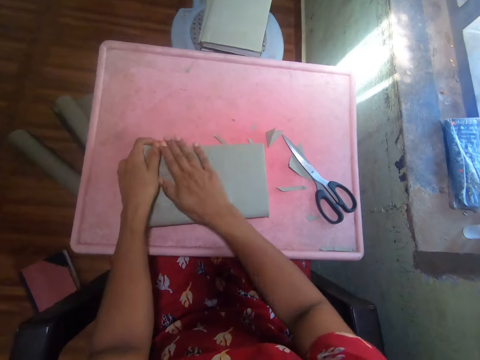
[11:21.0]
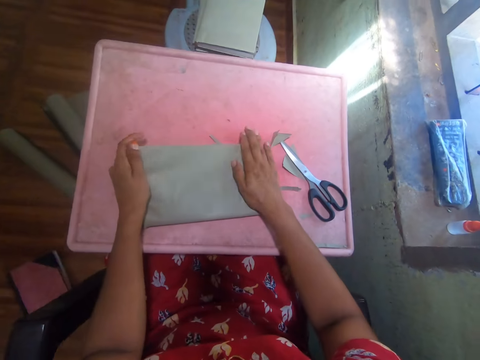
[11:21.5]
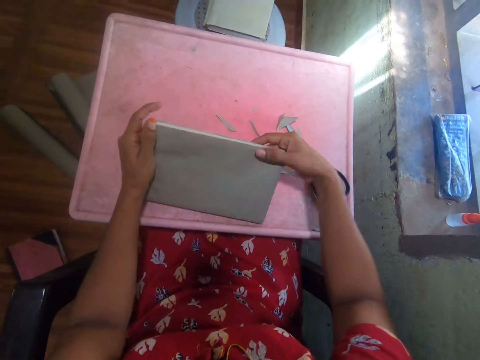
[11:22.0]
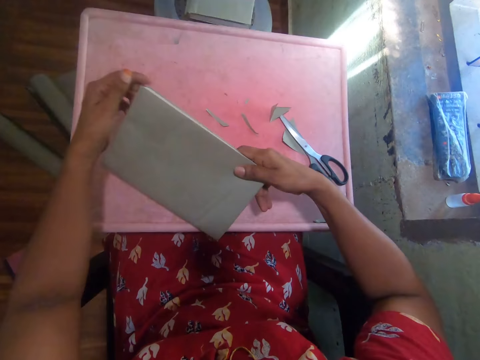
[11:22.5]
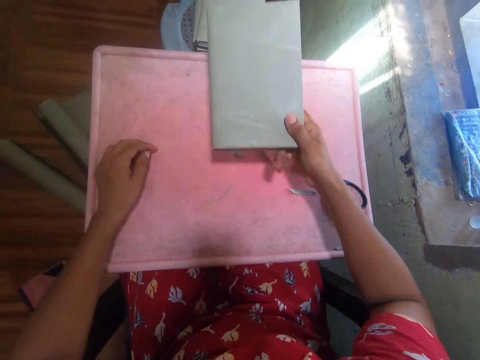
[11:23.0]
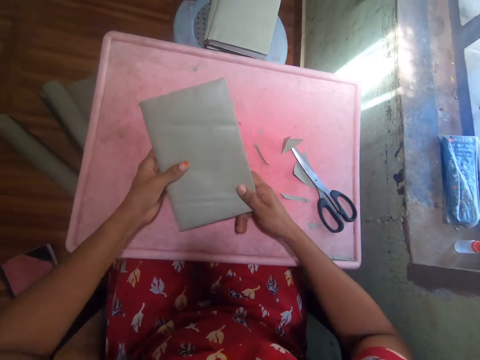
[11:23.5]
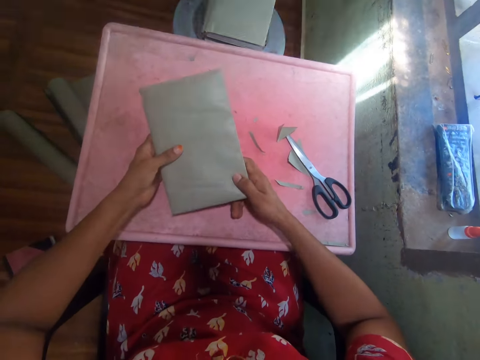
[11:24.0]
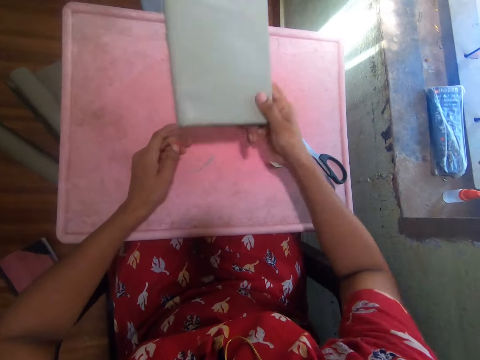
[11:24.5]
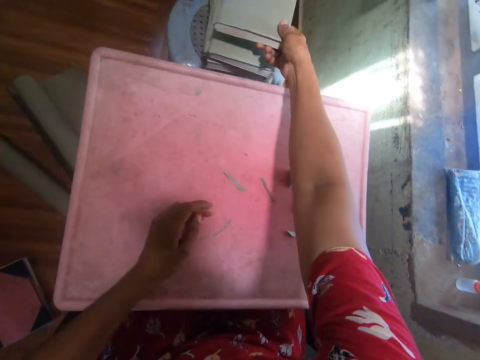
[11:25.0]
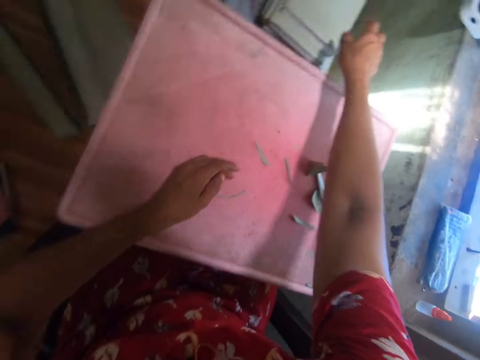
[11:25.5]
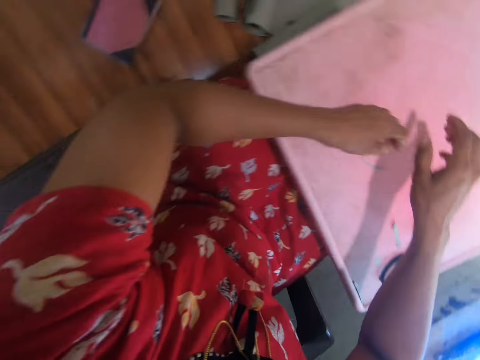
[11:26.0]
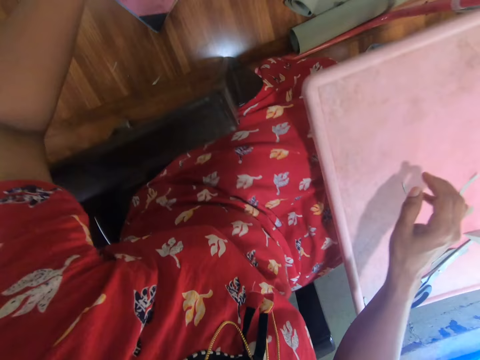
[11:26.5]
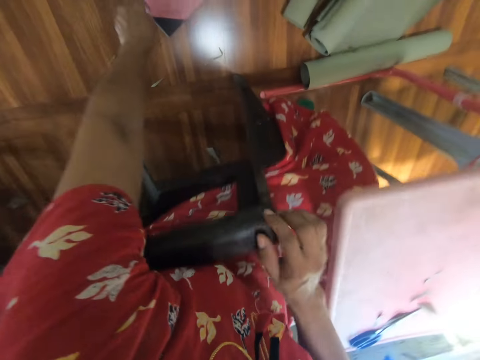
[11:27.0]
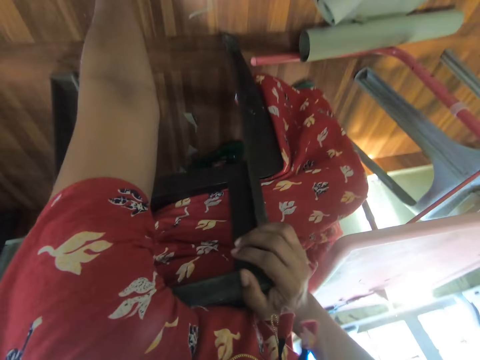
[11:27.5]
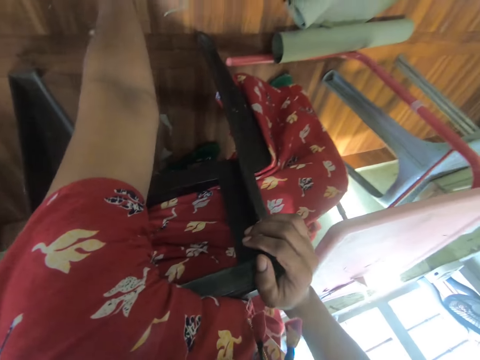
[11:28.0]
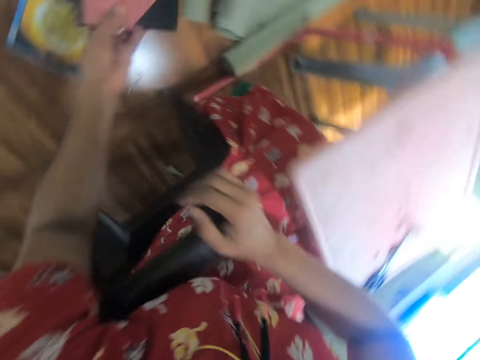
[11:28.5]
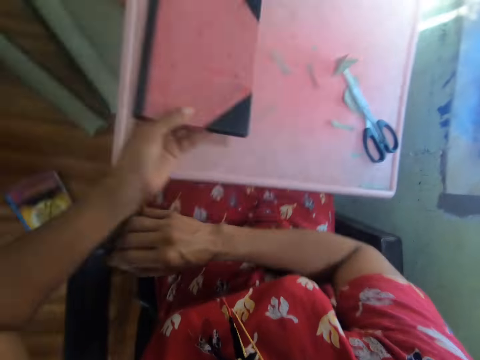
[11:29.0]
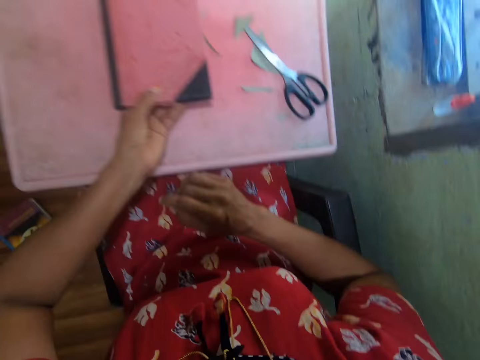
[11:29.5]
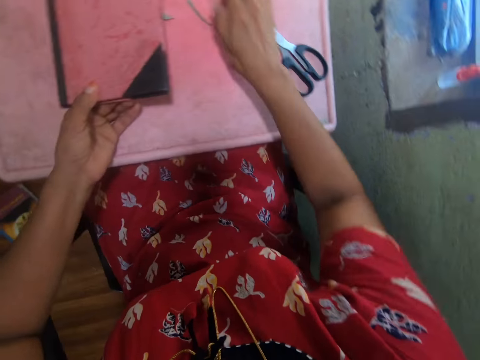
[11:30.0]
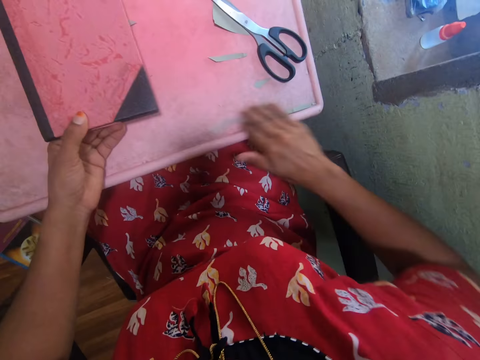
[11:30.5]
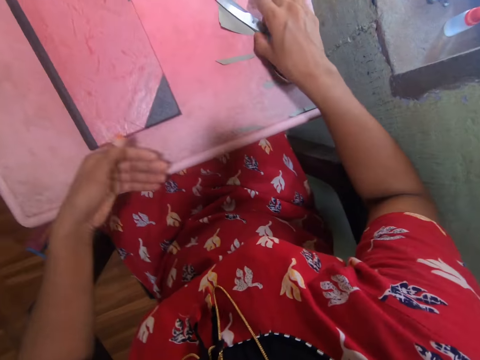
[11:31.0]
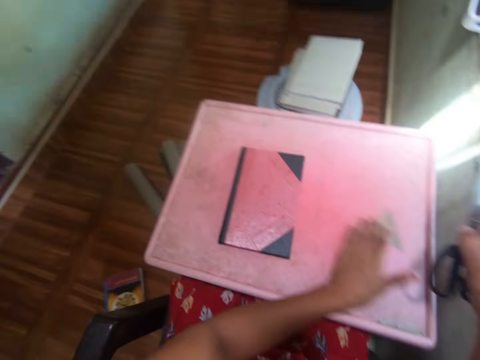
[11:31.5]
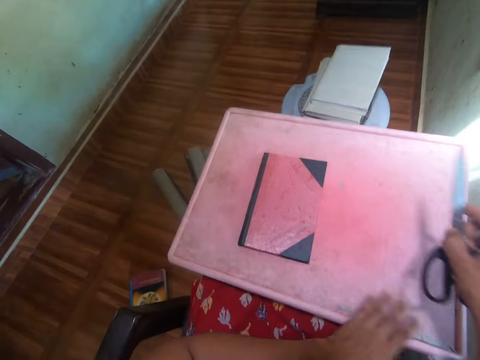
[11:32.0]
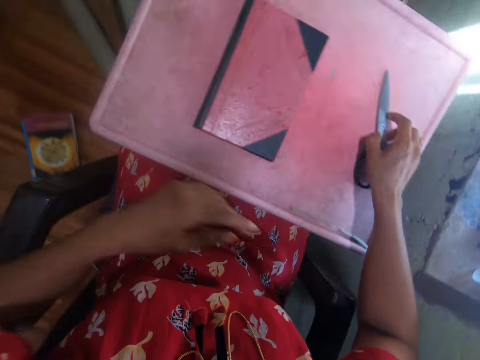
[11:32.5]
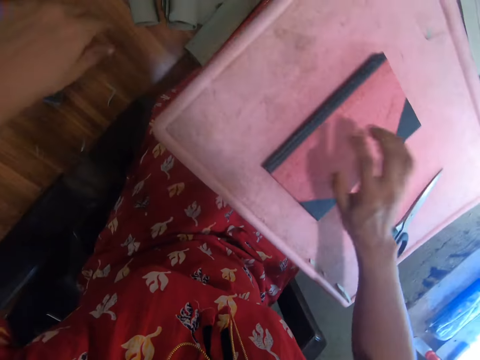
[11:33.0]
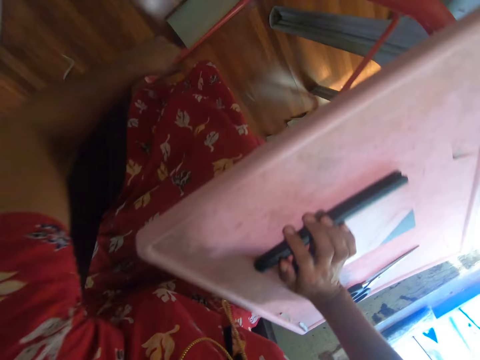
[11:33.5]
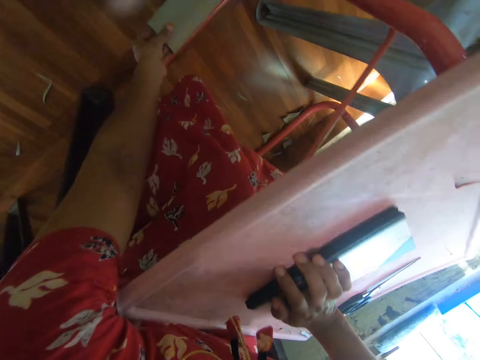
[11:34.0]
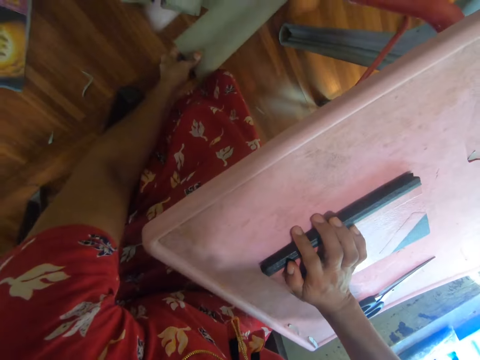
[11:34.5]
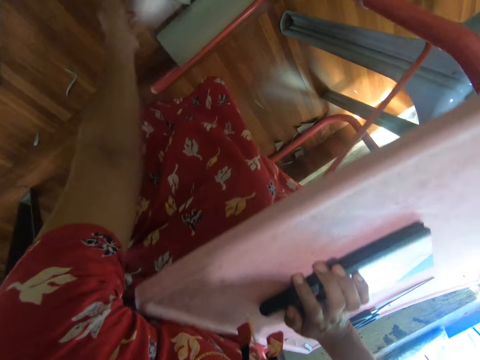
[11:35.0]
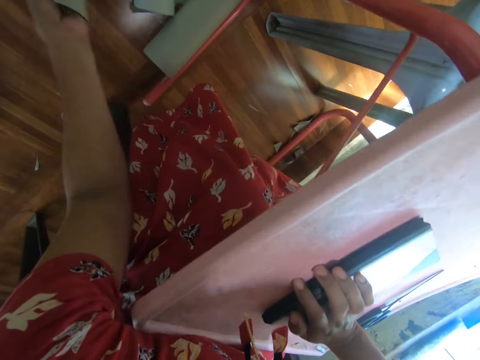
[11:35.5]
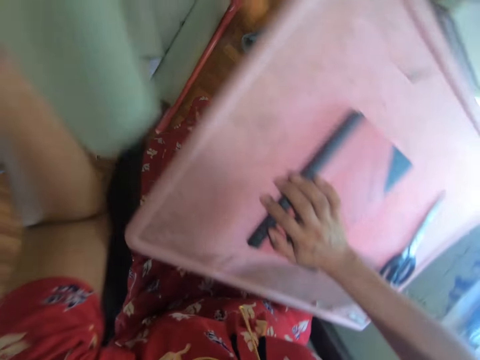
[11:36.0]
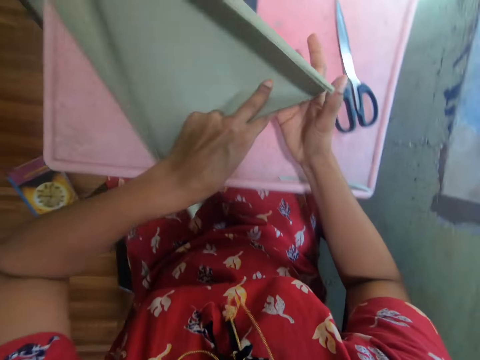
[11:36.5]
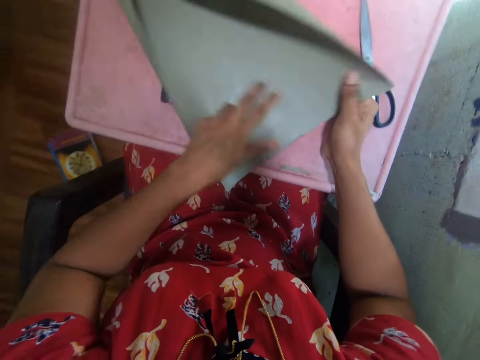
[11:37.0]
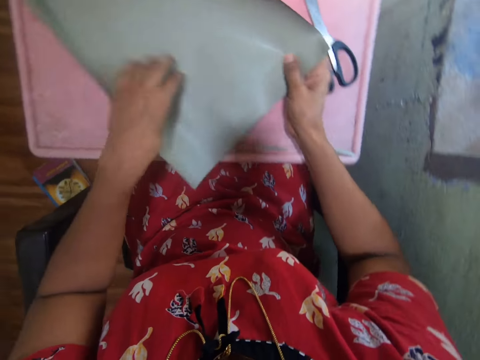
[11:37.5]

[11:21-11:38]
The camera wearer presses the brown sheet on the book. She places the book on the board. She straightens the cover on the book. She picks the covered book from the board. She stares at the book. She holds the covered book in hand. She puts the book on a pile of books on a stool. She reaches her hand towards the floor. She picks a book from the floor. She puts the book on the board. She rubs her right hand on the table. She picks brown pieces of paper from the board. She lifts the scissors from the board. She wipes the pieces of paper off the board. She places the scissors on the board. She reaches her hand to the floor. She touches the cover paper. She picks a brown roll of paper from the floor. She drops the brown roll on the floor. She picks another brown sheet of paper. She puts the brown sheet on the board. She spreads the brown sheet of paper.

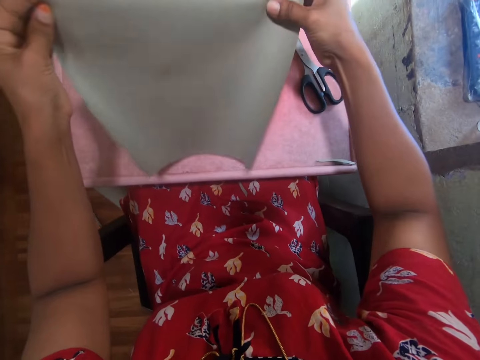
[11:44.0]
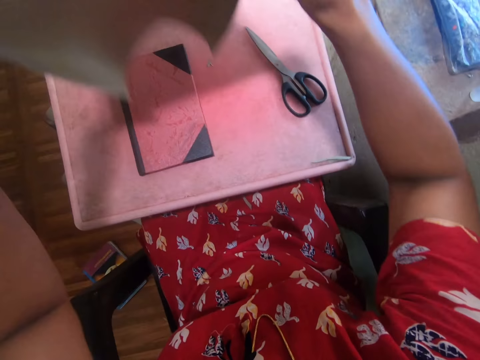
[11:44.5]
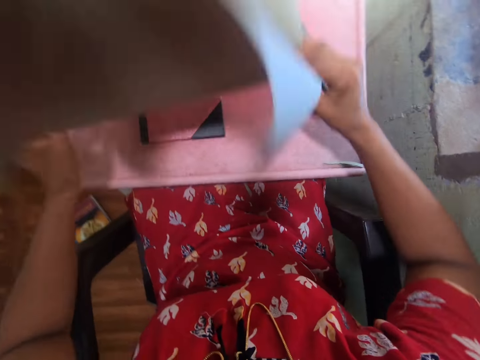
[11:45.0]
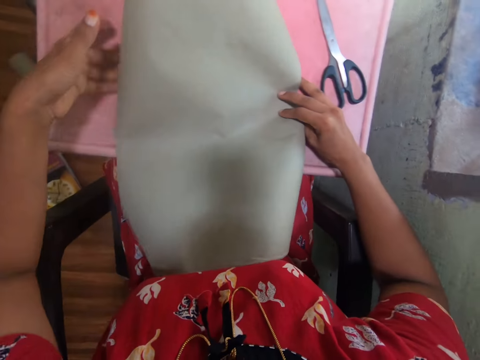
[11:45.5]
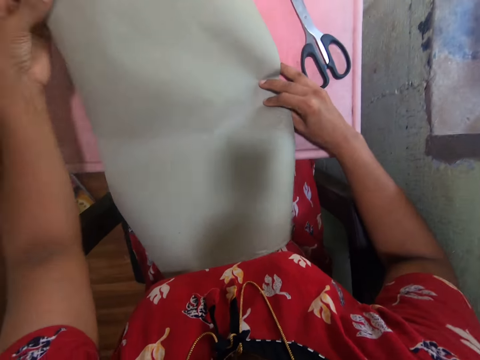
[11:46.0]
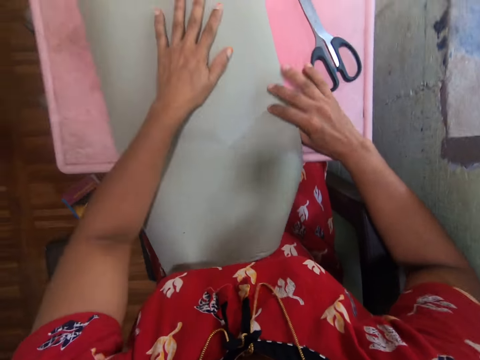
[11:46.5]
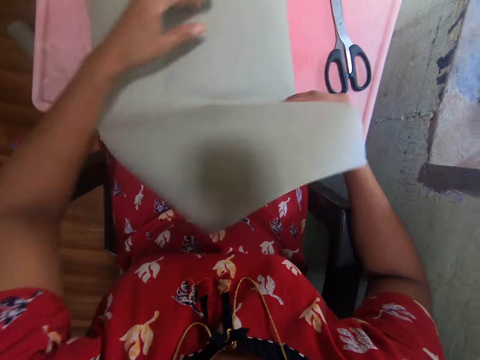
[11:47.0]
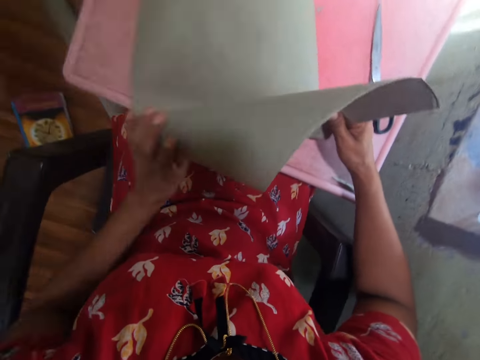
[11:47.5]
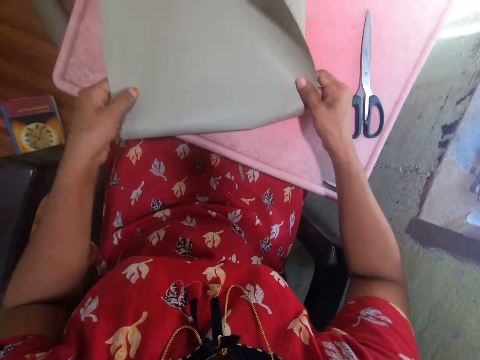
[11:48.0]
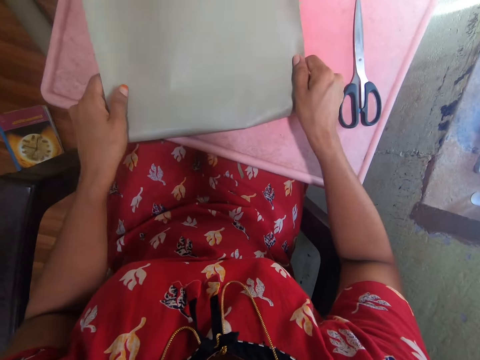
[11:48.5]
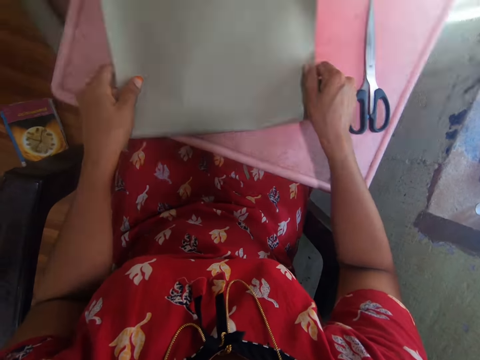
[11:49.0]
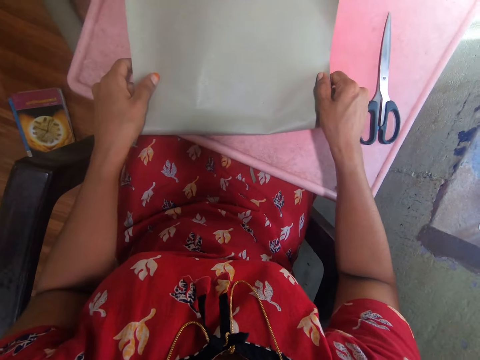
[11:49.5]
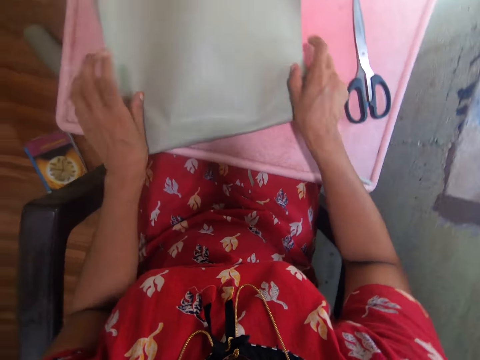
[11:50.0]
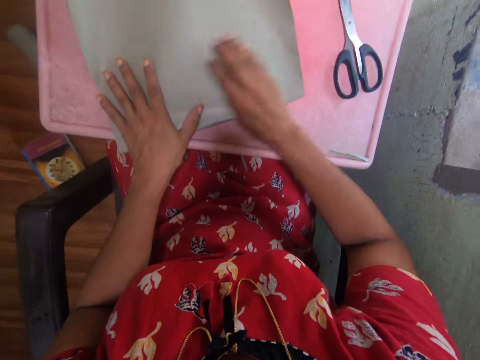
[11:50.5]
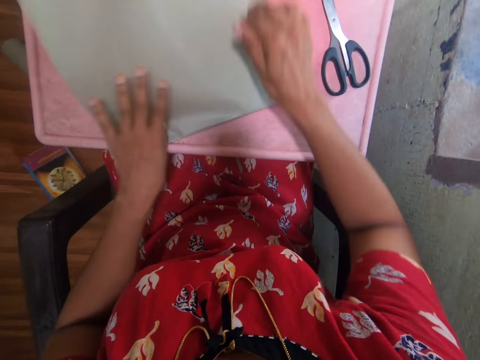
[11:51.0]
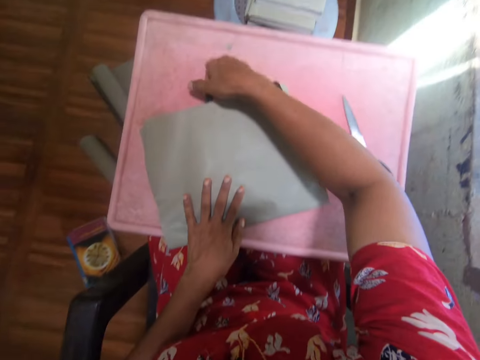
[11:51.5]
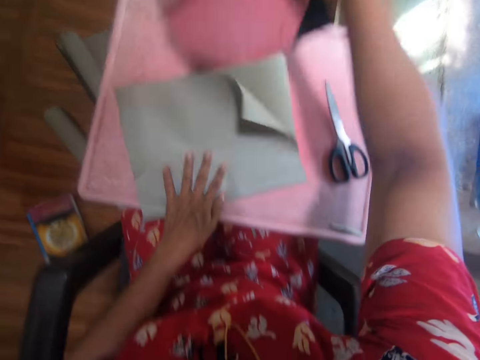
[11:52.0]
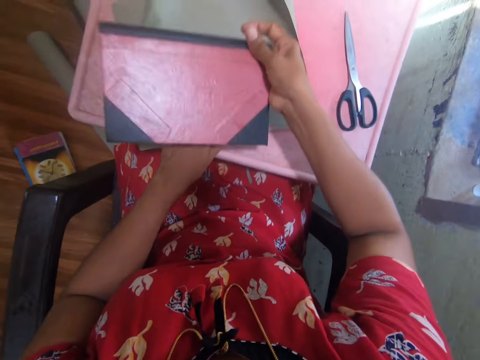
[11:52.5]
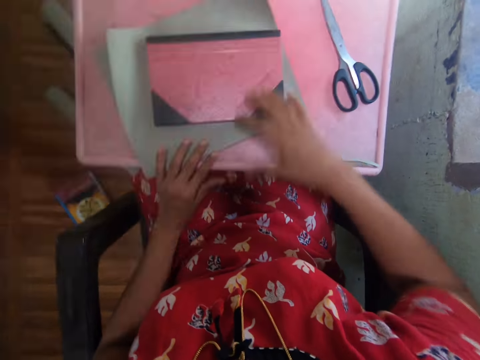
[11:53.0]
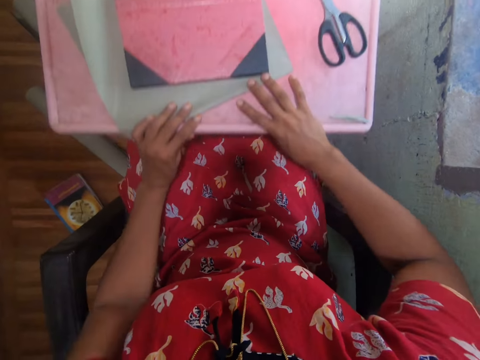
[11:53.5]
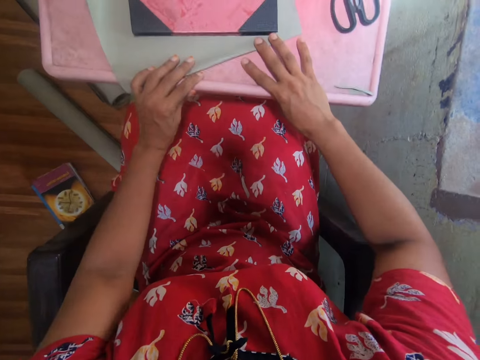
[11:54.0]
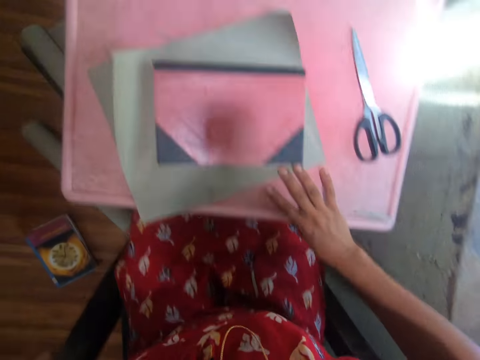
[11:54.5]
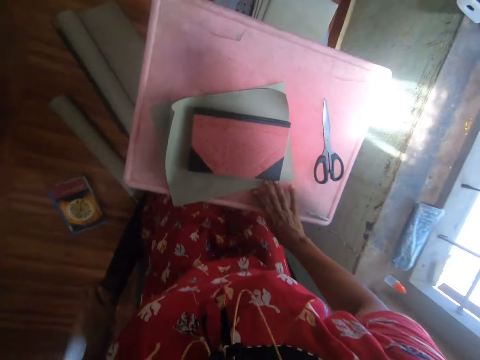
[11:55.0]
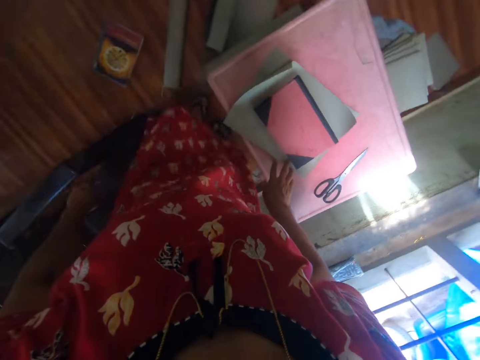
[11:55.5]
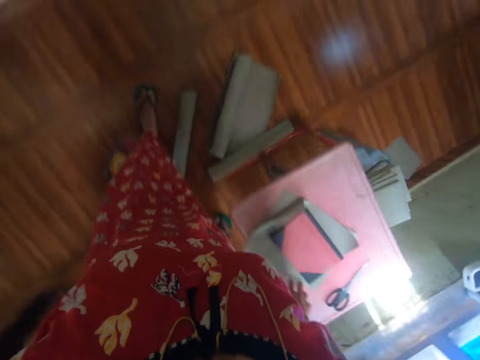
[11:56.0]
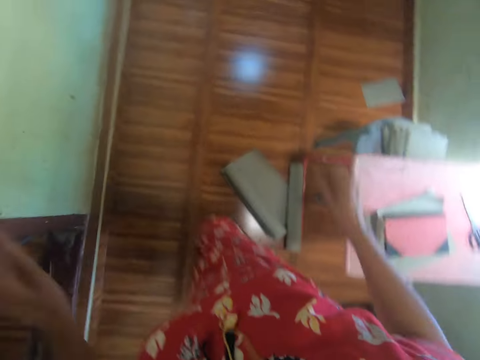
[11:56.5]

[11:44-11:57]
The camera wearer folds the sheet or cover paper in hand. She flips the sheet in hand. She places the cover paper on the table. She folds the sheet in hand. She straightens the cover paper. She folds the sheet on the board. She lifts the book under the brown sheet. She places the book on the brown sheet. She moves the board on her lap. She stands up from the board. She walks in the room.
